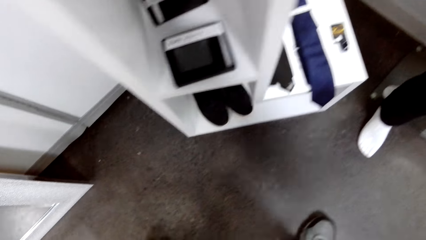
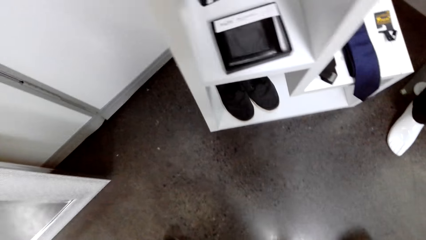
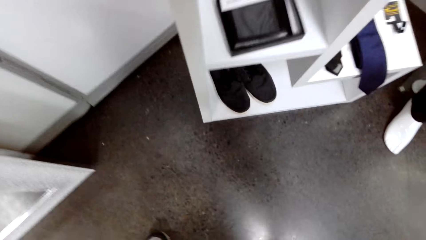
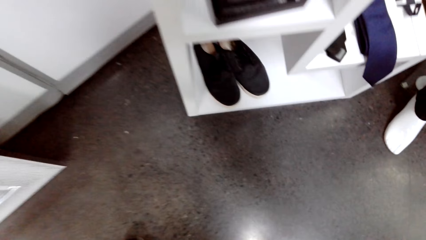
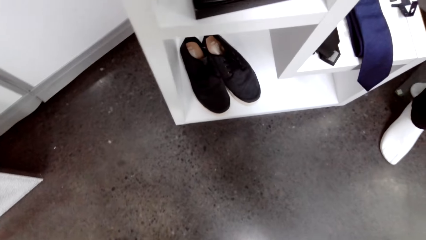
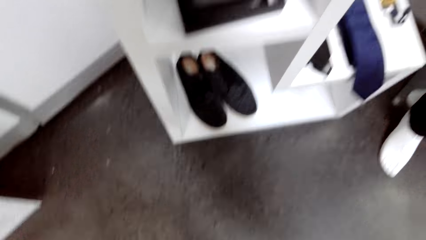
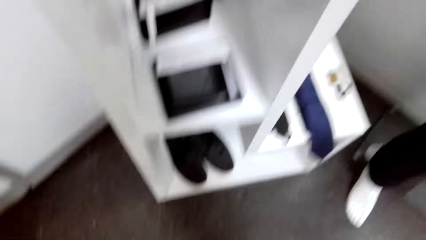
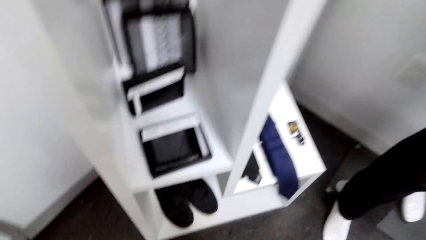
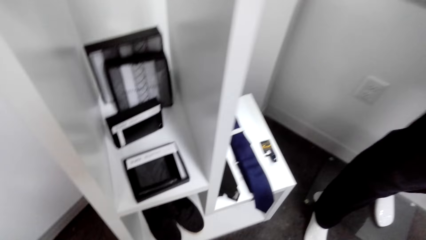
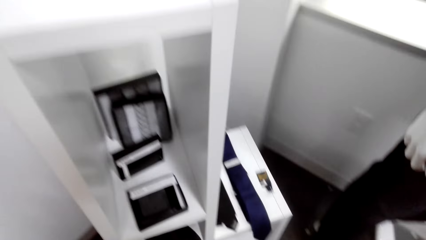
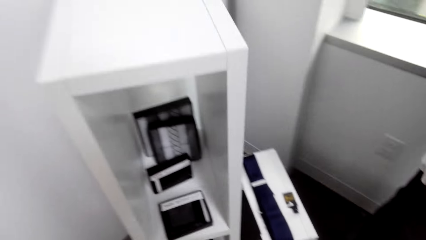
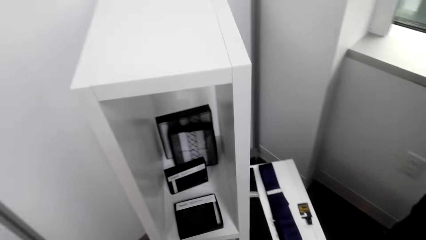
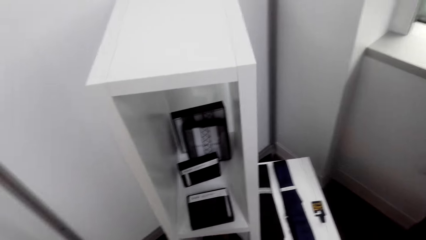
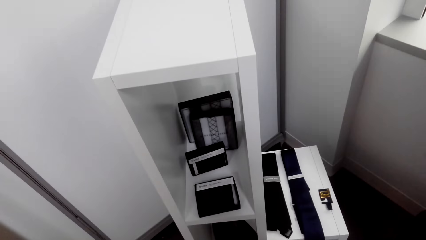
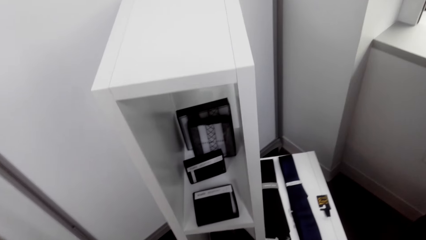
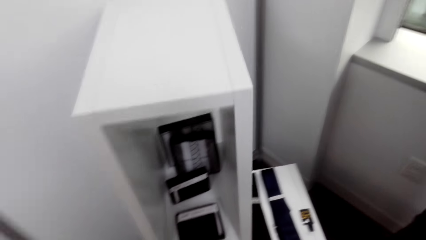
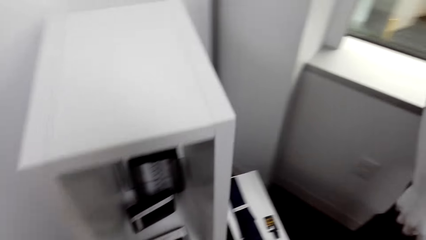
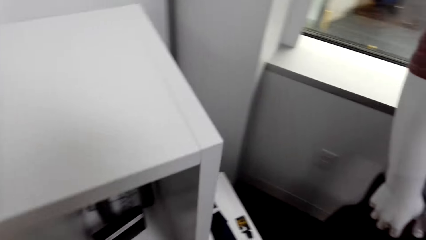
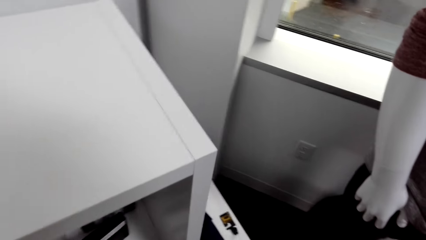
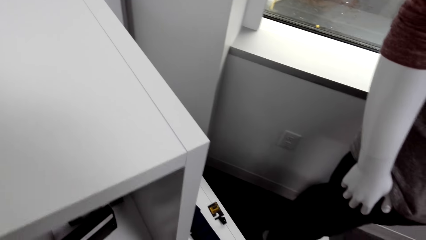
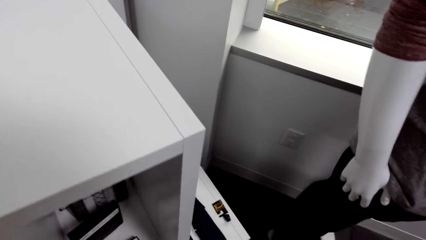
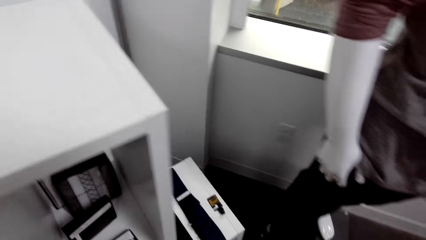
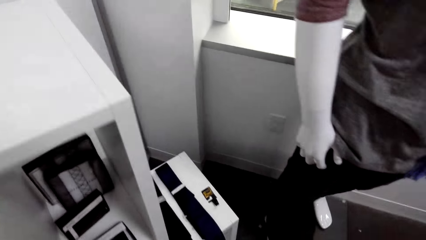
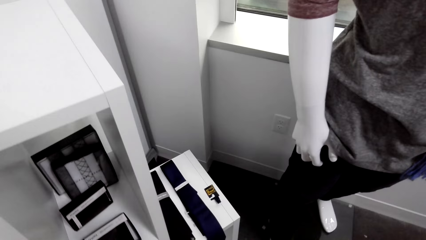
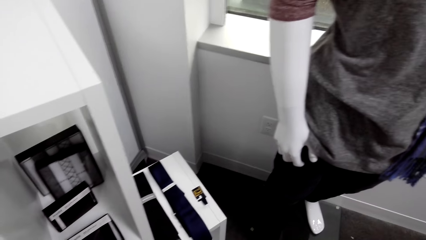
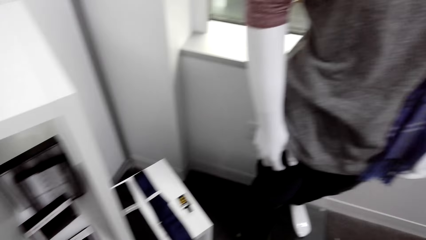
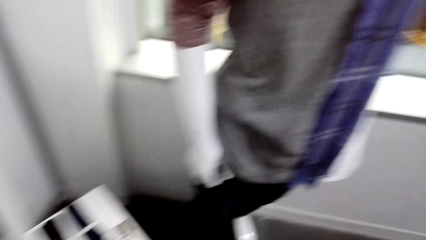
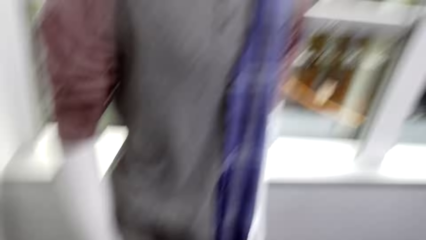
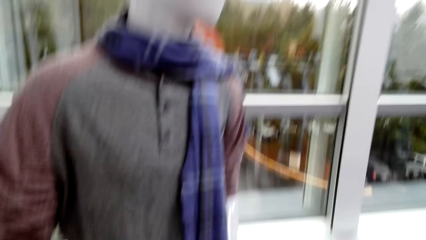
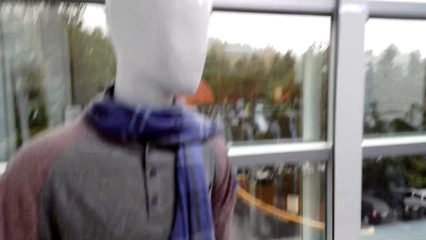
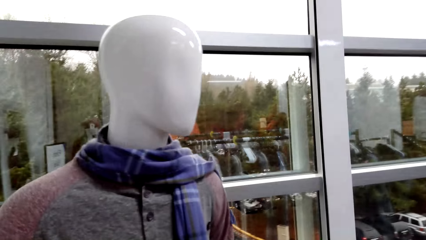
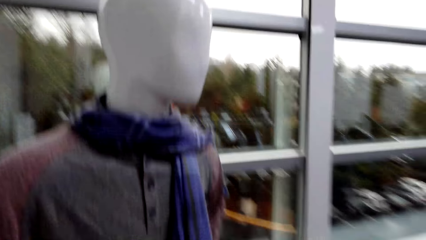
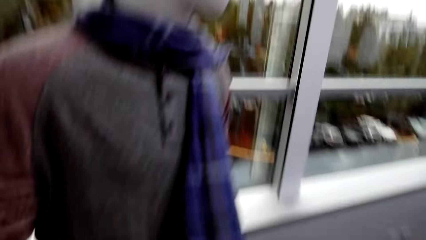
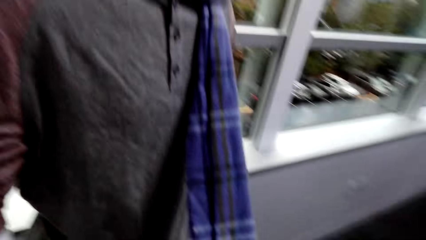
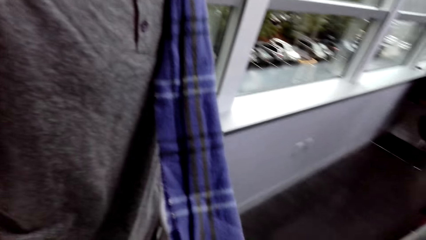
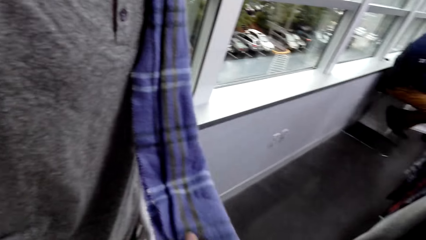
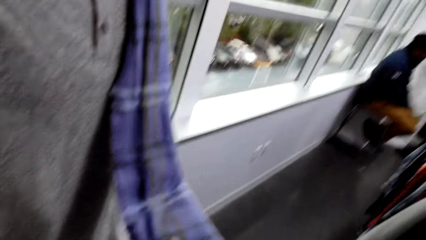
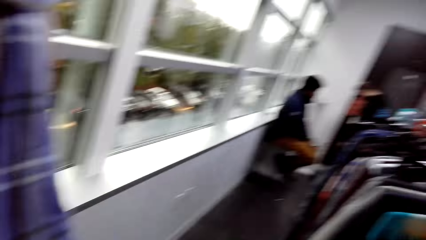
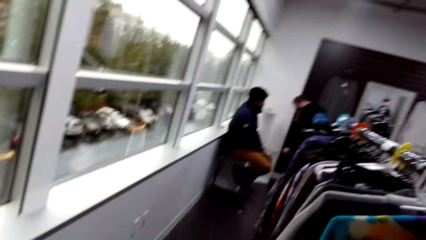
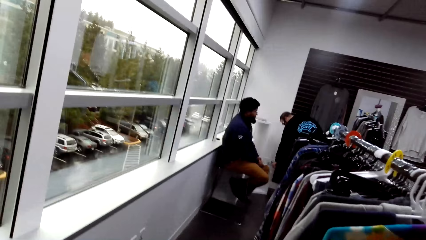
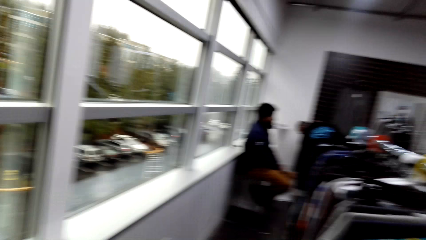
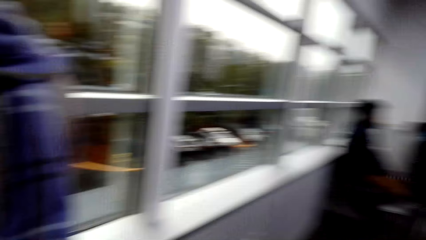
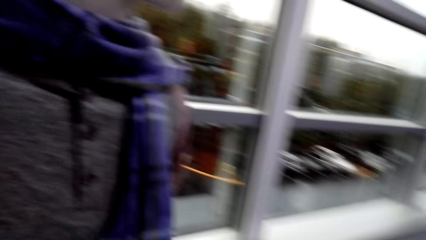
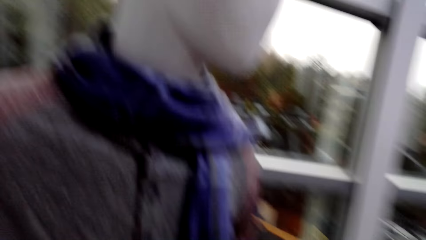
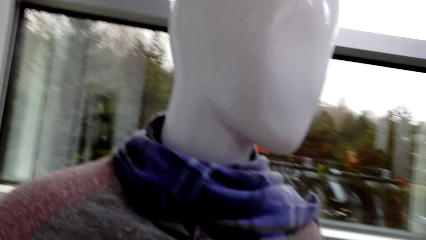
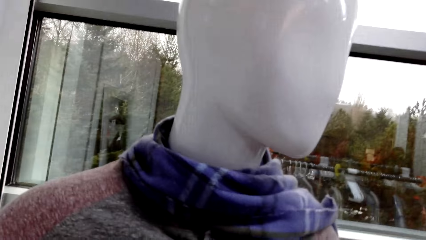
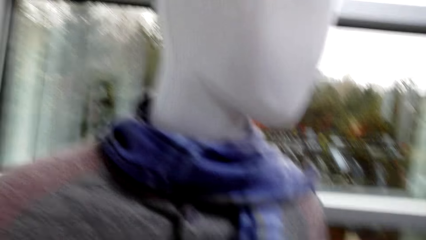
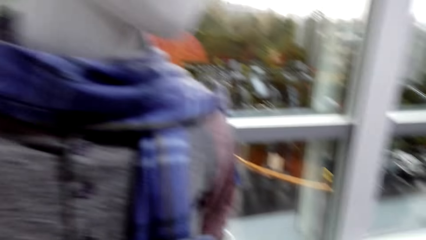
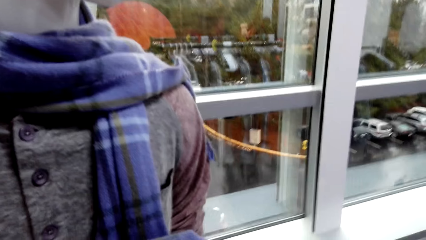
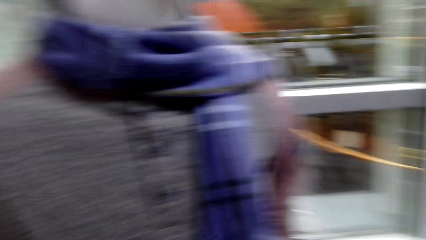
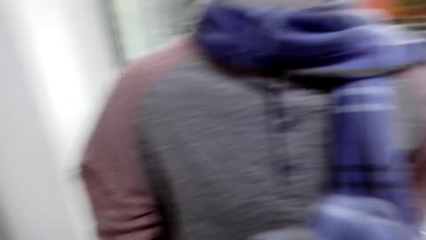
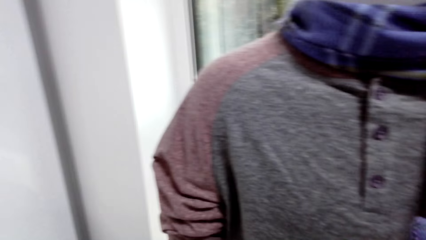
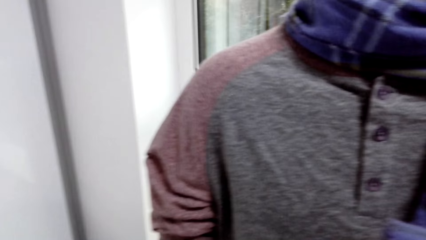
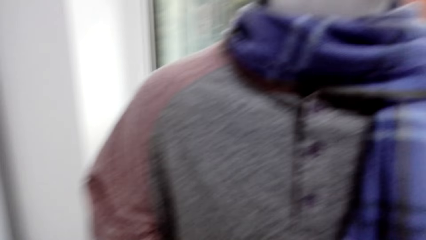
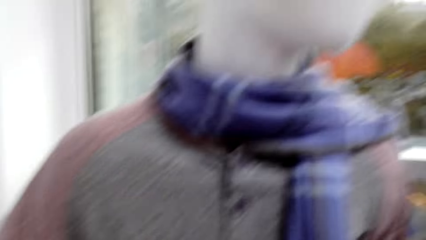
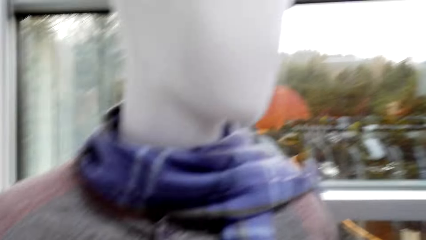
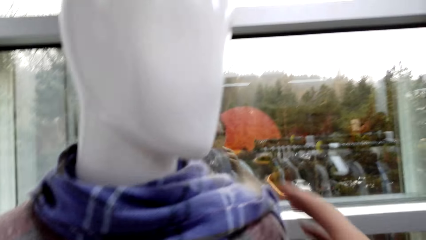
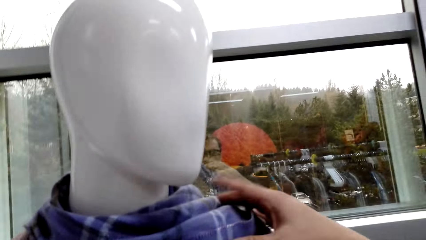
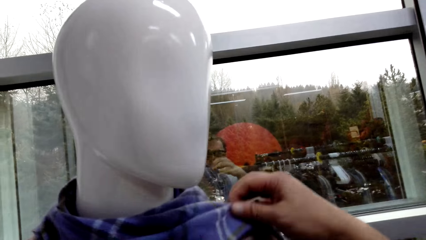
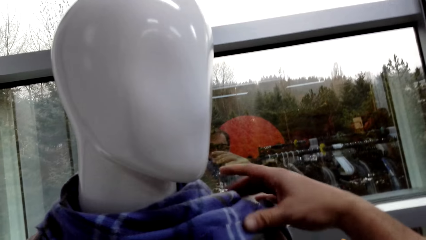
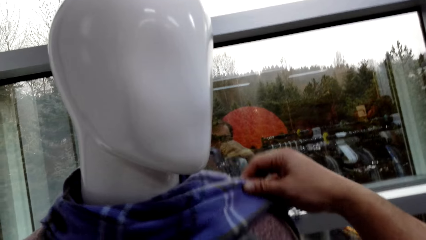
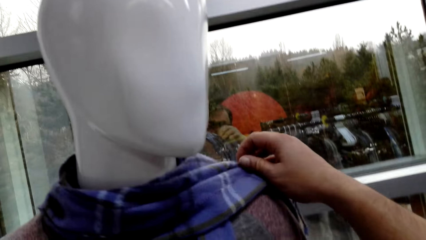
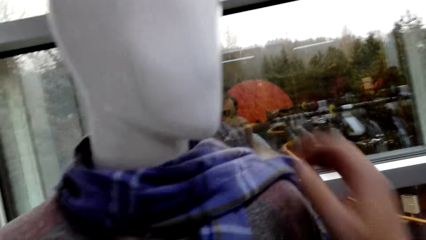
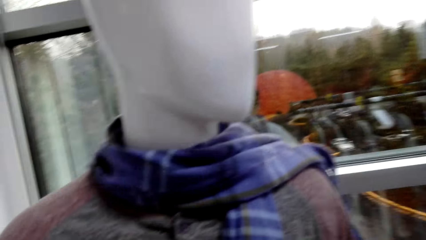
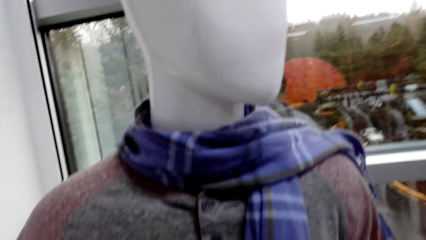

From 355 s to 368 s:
The camera wearer touches something in the shelf. They touch the neck scarf on the mannequin.

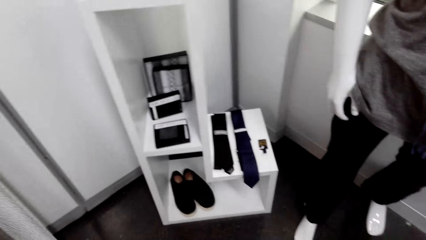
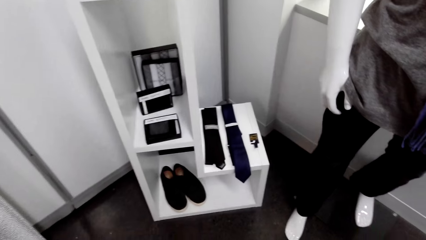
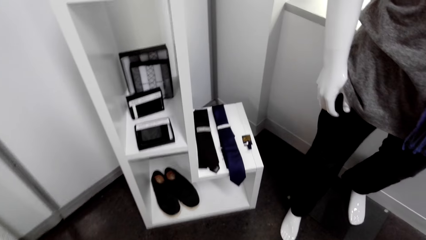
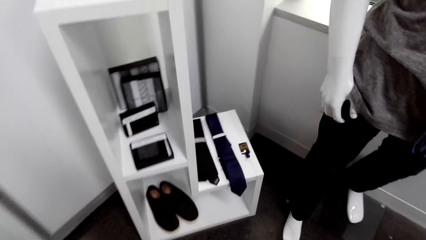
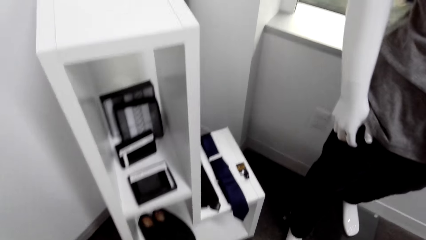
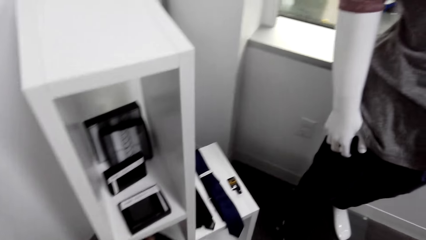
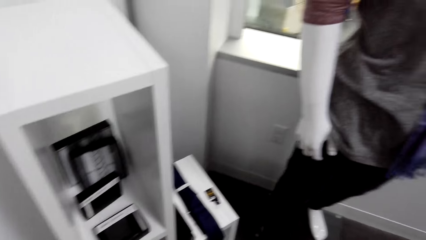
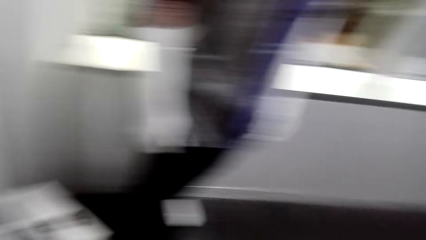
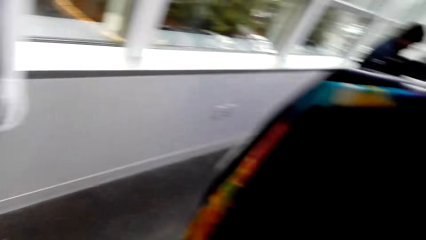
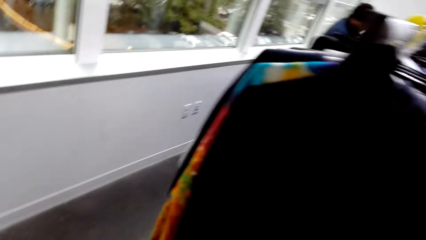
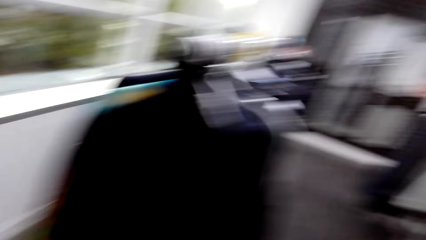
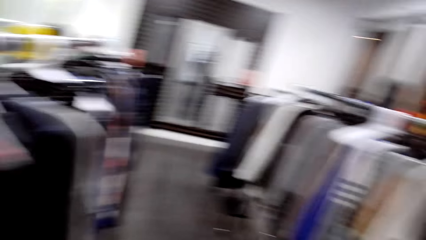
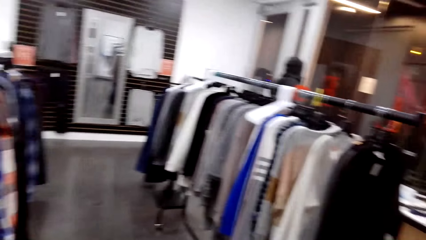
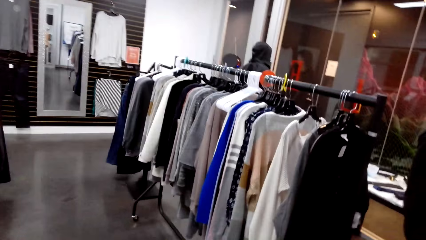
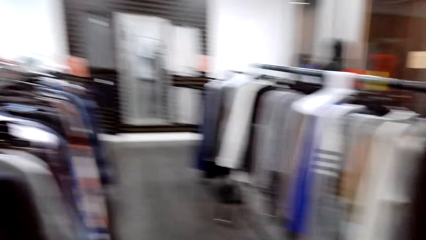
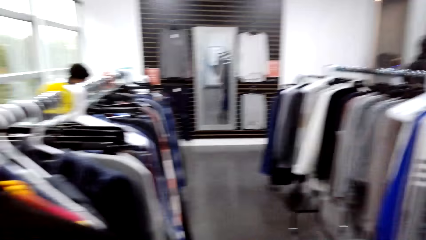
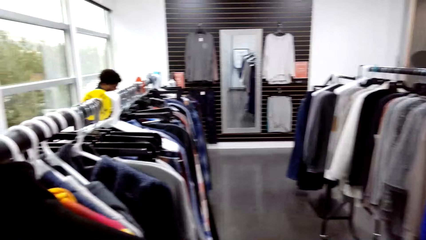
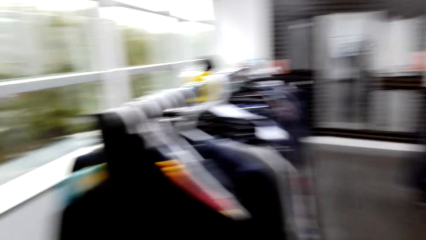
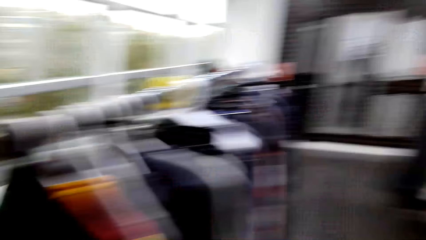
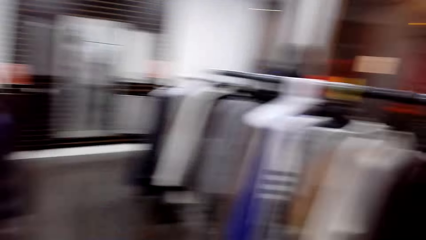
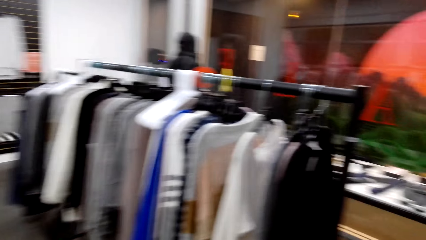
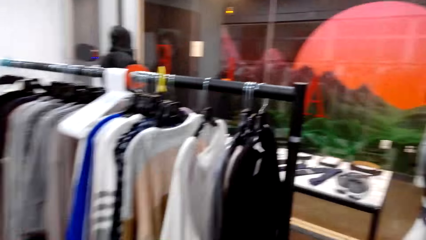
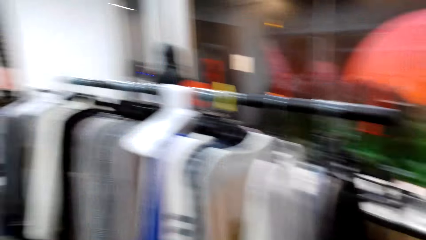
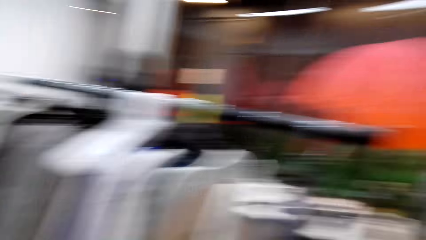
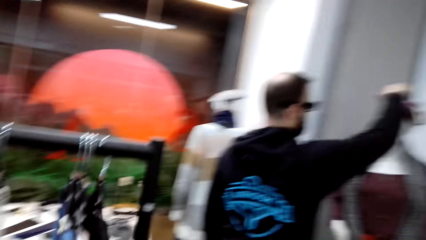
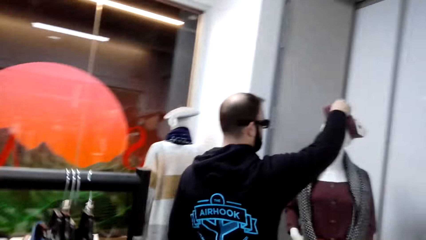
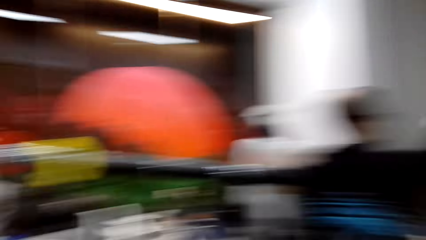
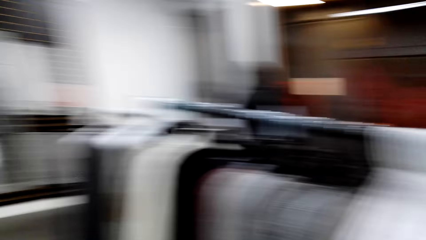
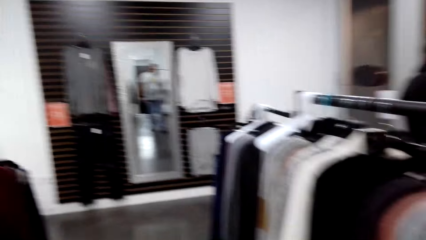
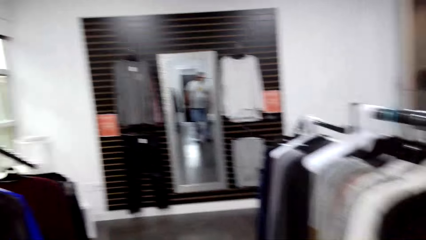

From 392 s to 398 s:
The camera wearer walks around the shop.
